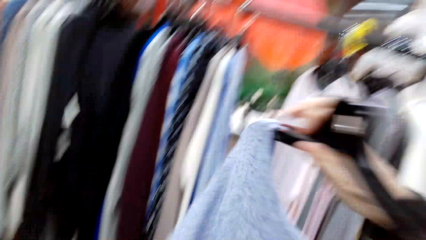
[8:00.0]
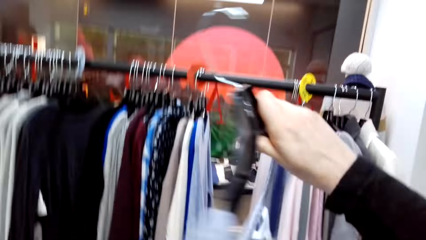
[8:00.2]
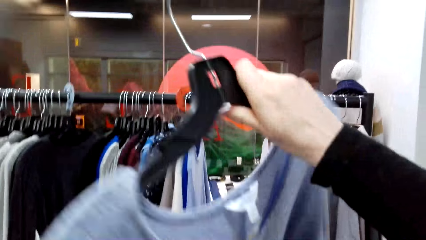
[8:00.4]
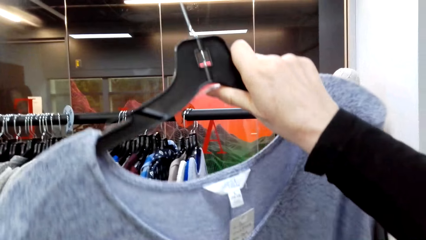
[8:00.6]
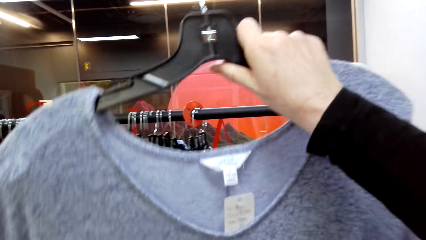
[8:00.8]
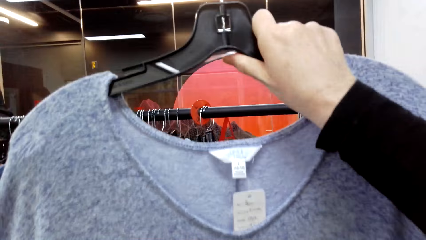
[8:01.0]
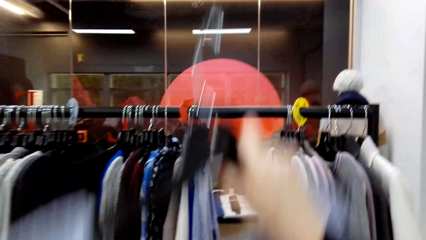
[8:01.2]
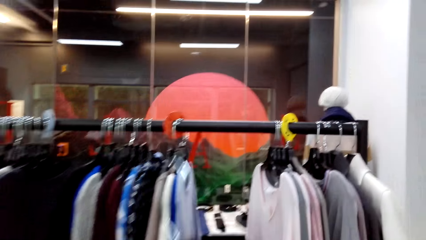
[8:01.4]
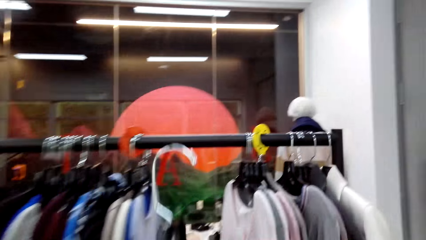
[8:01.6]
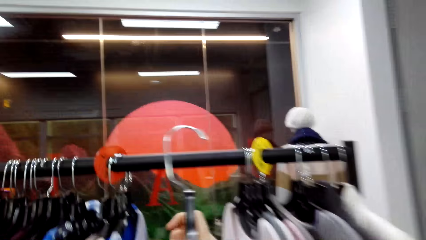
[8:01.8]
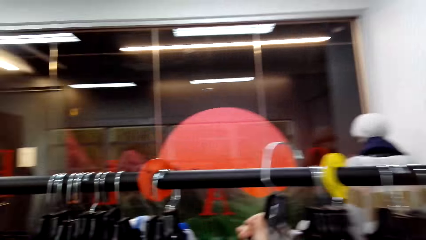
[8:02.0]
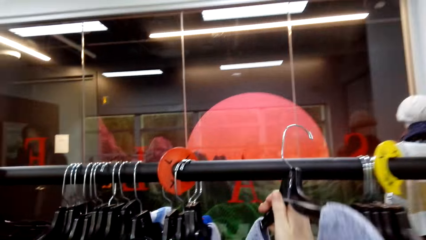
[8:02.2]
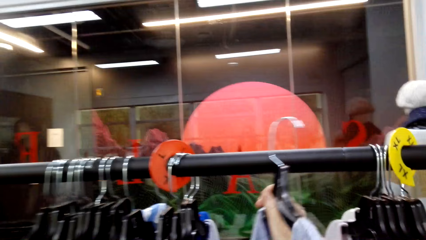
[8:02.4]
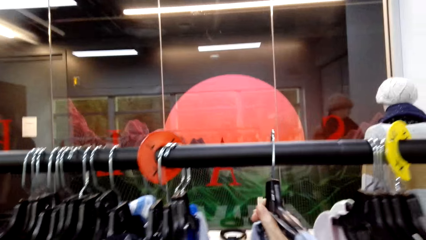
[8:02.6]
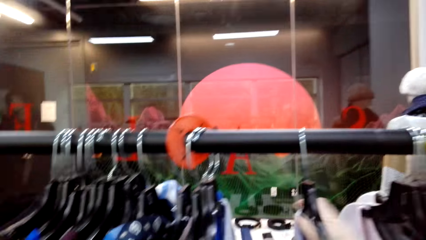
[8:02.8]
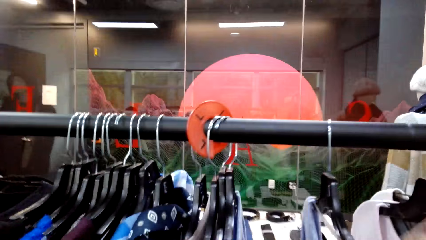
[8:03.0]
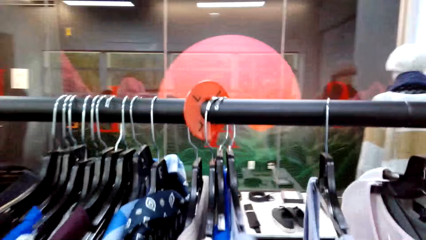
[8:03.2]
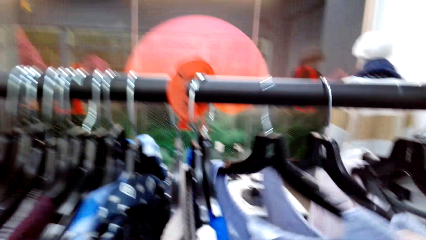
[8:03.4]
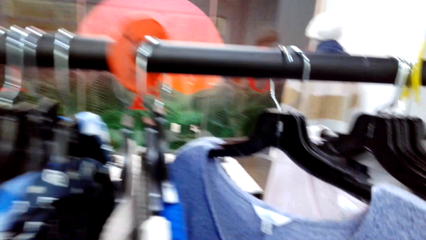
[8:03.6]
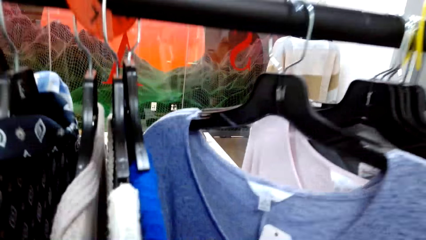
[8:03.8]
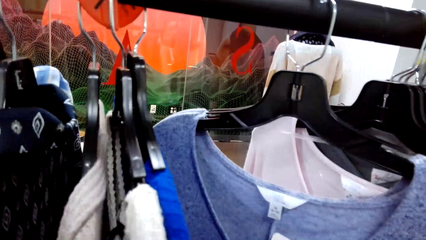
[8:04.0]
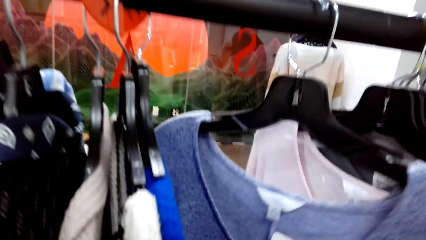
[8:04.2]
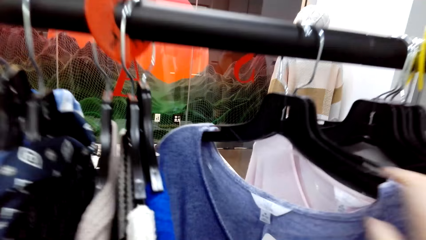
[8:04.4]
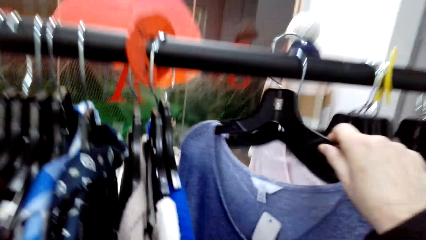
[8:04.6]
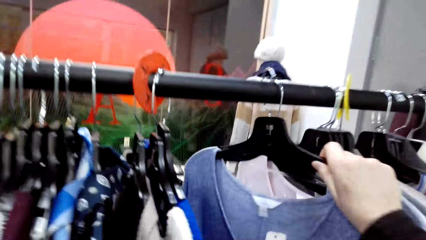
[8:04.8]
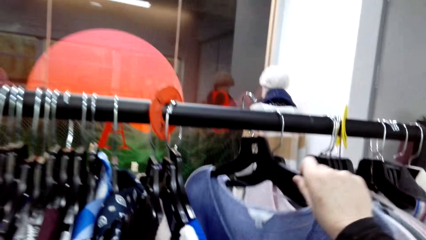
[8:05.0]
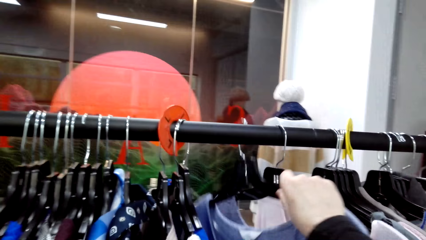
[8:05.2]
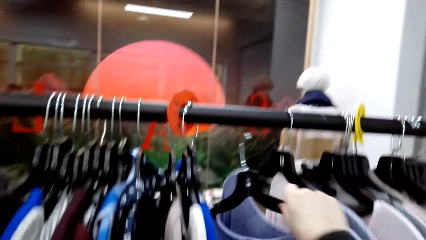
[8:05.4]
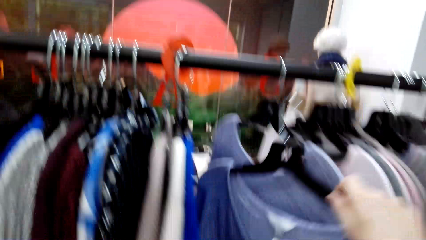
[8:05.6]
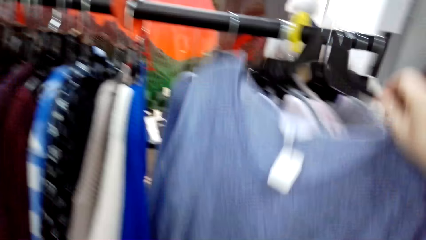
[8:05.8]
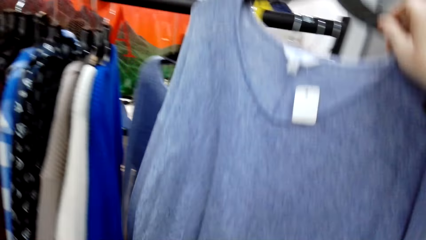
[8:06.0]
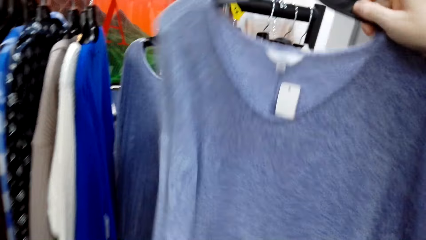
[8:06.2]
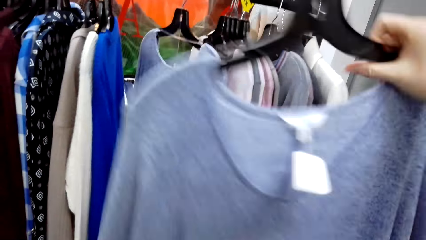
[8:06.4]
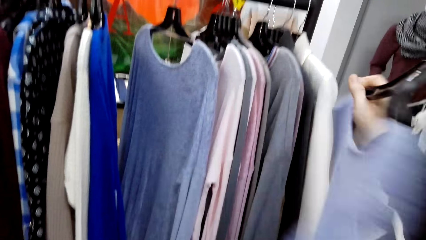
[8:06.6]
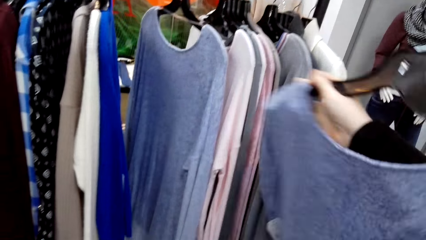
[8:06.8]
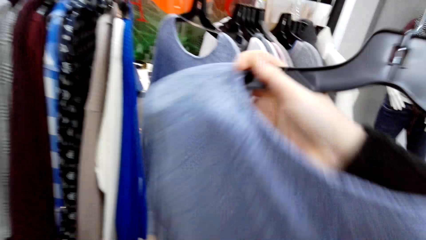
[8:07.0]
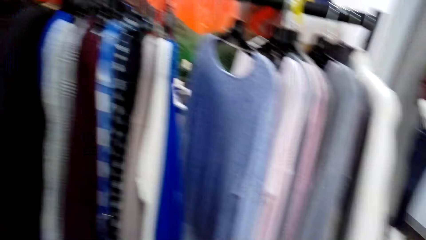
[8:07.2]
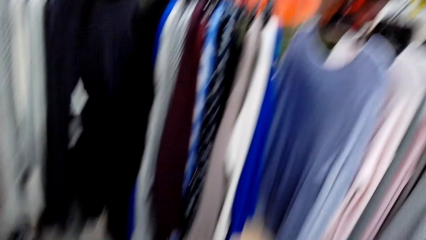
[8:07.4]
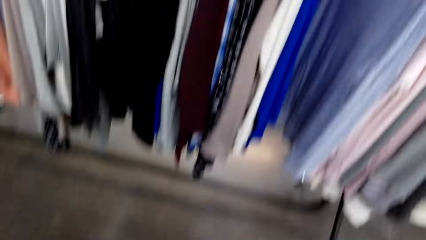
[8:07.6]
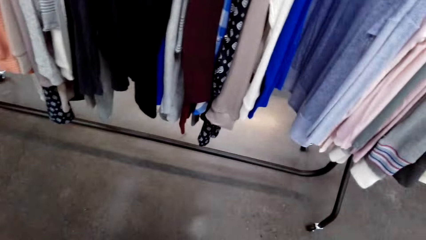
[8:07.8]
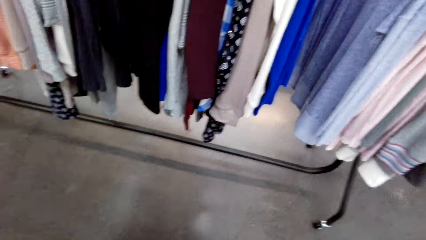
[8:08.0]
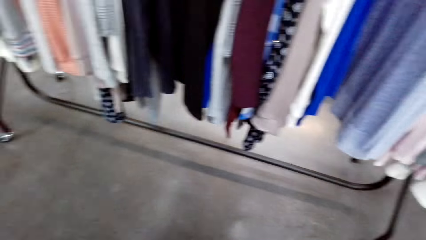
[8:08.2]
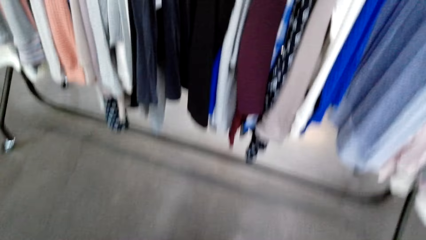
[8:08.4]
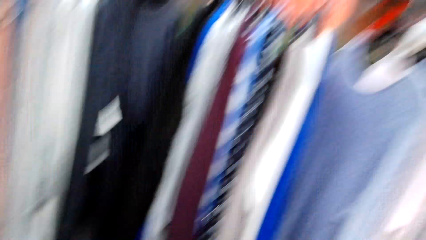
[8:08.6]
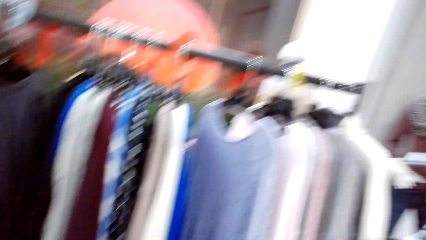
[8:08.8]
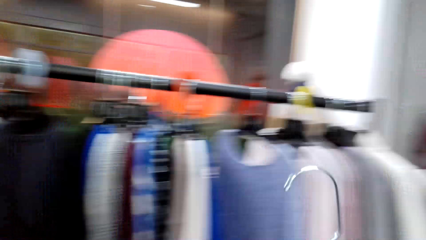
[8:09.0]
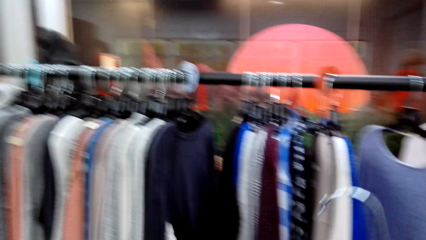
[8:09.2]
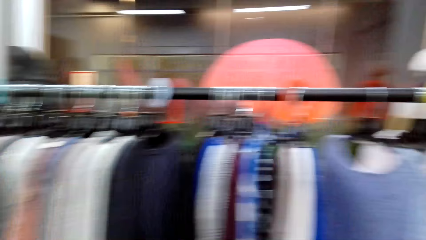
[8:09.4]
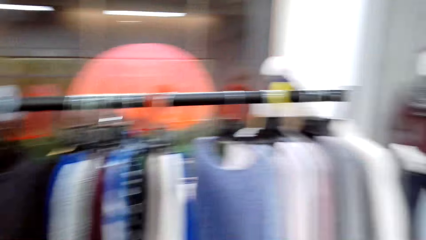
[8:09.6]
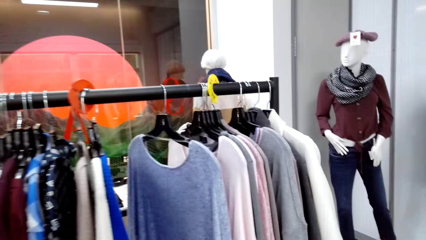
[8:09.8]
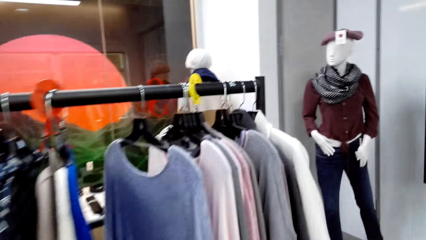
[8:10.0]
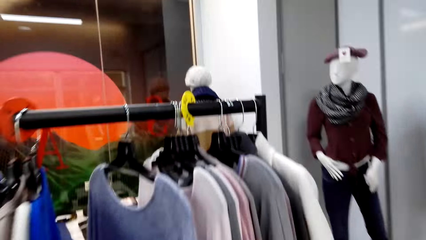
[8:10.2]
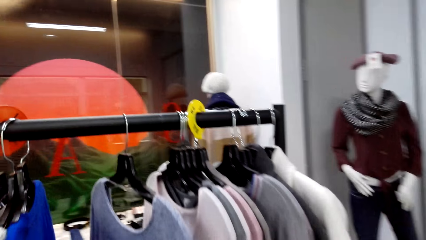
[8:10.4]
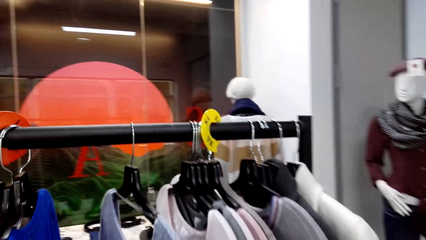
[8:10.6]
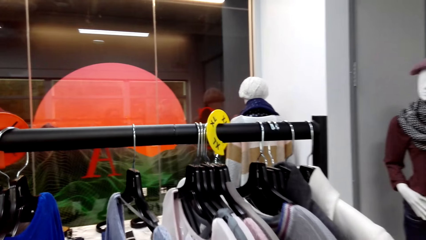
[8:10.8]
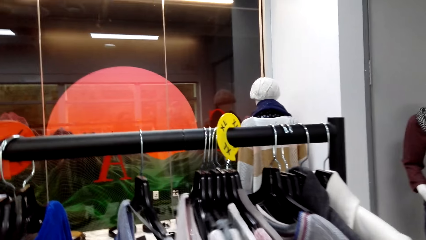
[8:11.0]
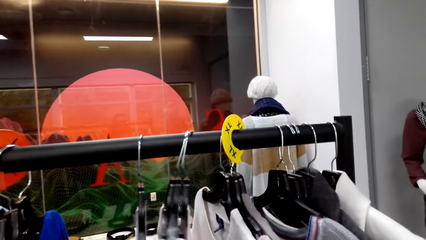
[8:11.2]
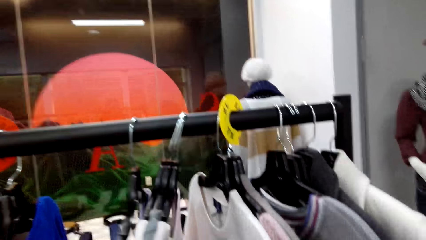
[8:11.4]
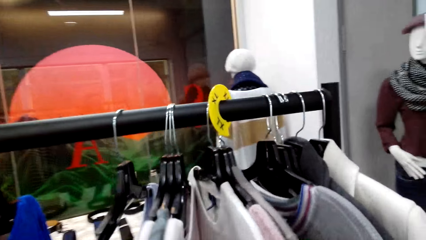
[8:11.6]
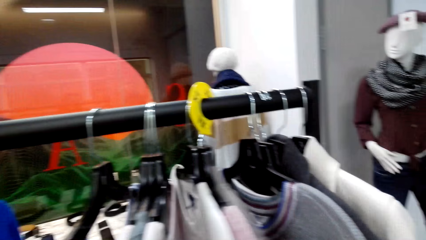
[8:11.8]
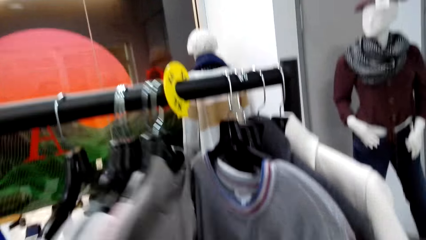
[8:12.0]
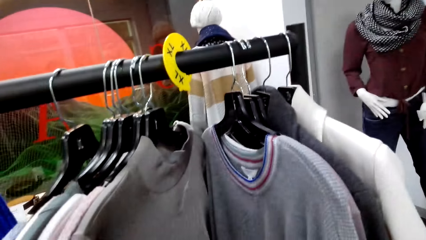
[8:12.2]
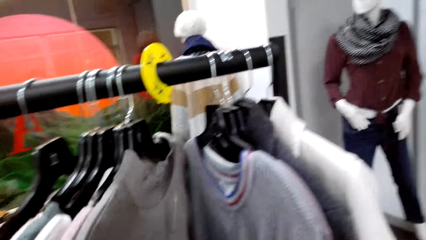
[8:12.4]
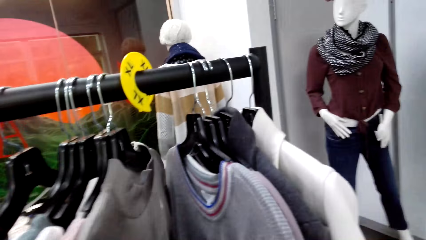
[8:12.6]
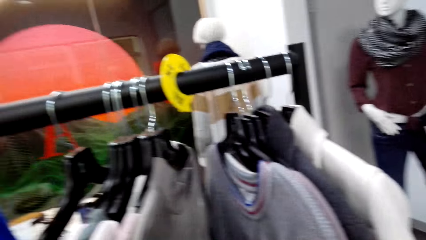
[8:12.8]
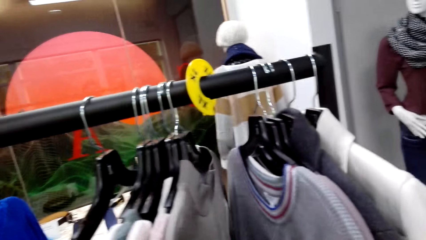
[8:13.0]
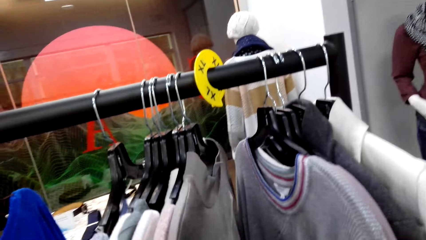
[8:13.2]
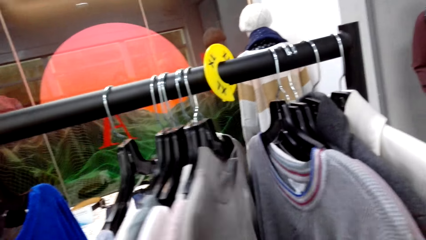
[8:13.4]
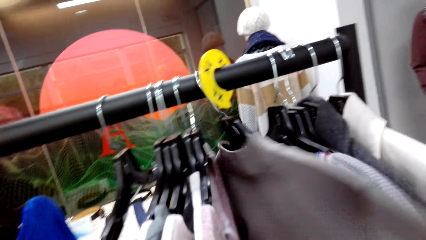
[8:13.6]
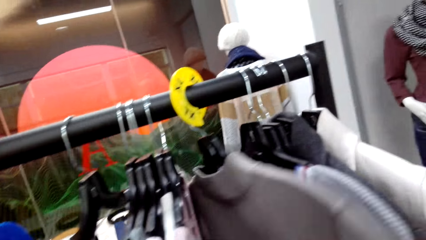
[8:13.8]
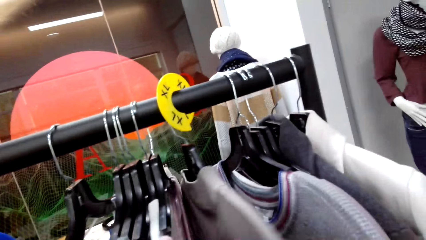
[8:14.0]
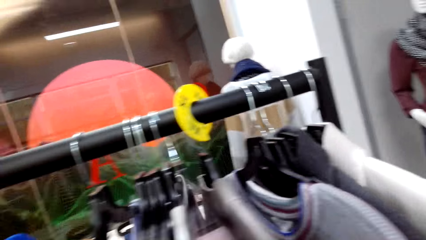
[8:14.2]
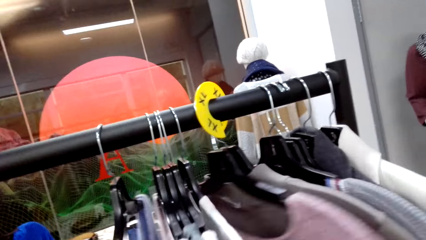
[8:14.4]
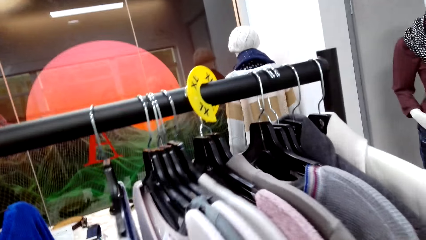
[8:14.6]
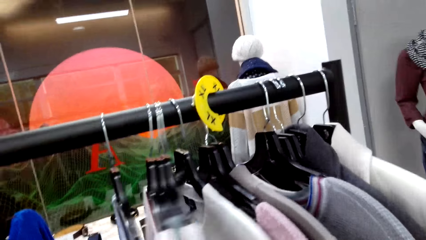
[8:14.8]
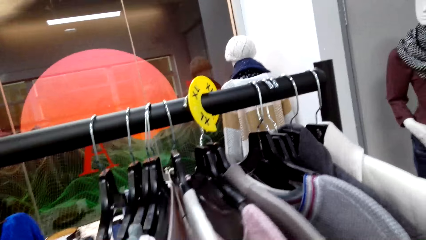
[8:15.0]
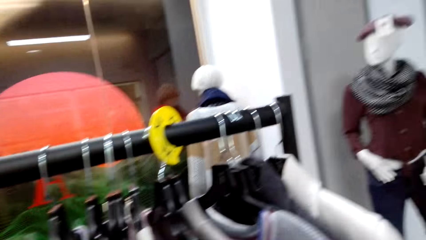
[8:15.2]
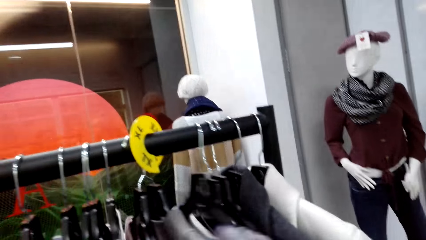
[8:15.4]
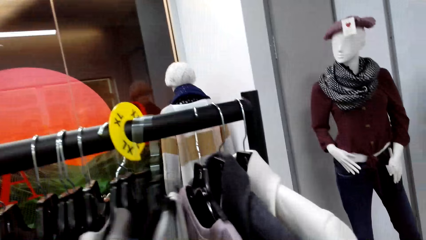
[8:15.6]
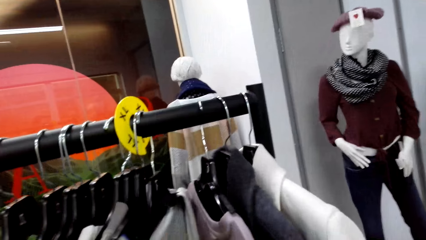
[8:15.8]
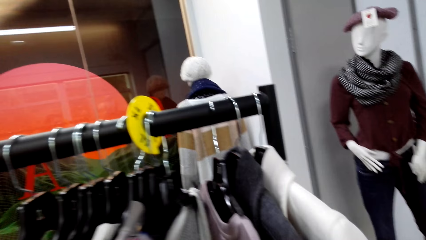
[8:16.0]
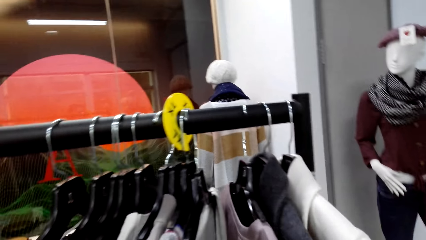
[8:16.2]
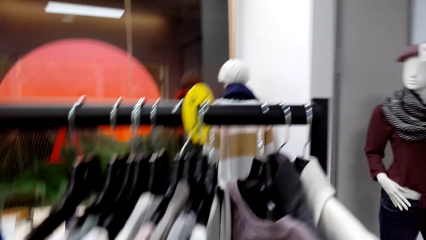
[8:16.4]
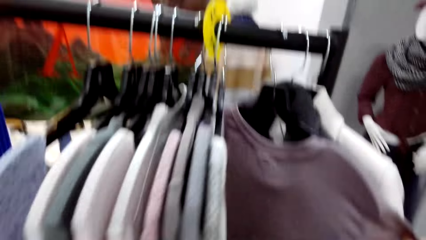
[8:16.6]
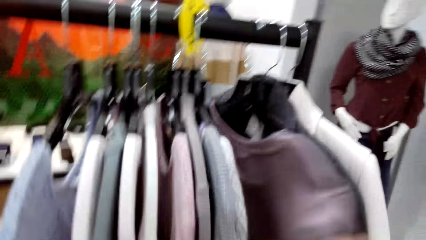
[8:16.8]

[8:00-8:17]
The camera wearer holds a cloth in the store. They hang the cloth on a clothing hanger stand. They sample clothes on the clothing hanger stand. They pick up a cloth on the clothing hanger stand. They walk around in a clothing store. They sample clothes on the clothing hanger stand.
